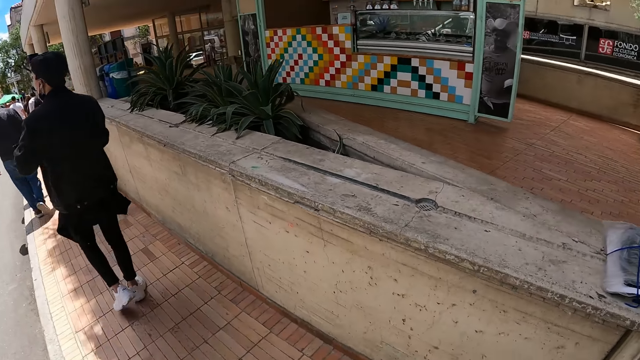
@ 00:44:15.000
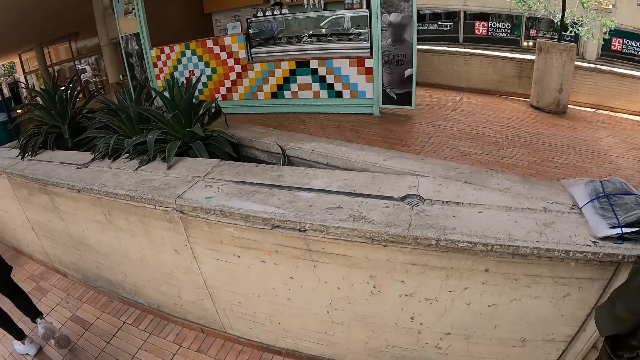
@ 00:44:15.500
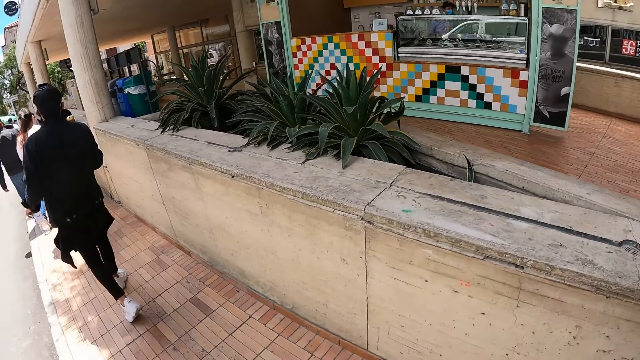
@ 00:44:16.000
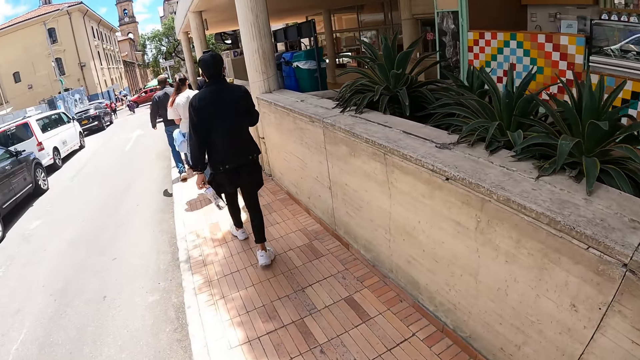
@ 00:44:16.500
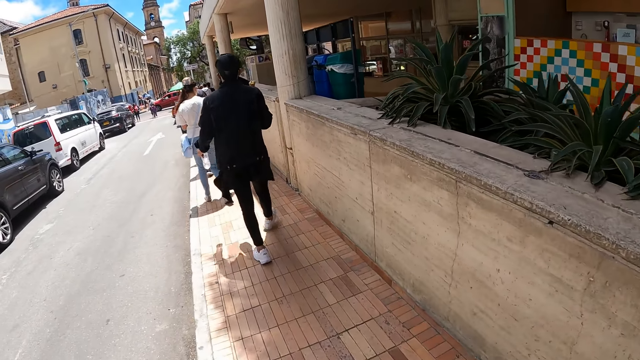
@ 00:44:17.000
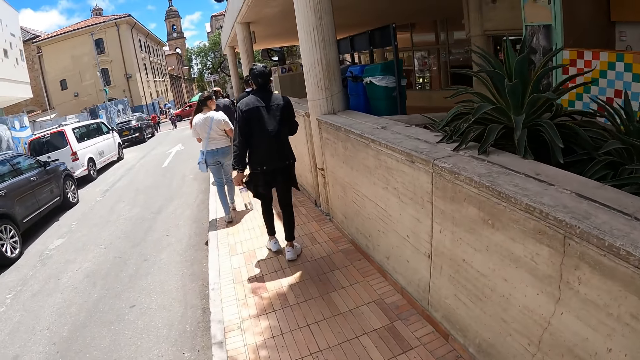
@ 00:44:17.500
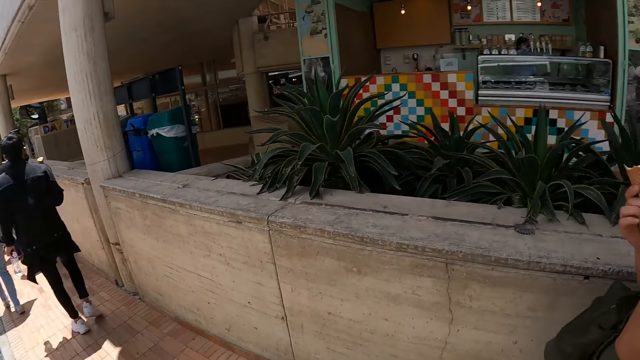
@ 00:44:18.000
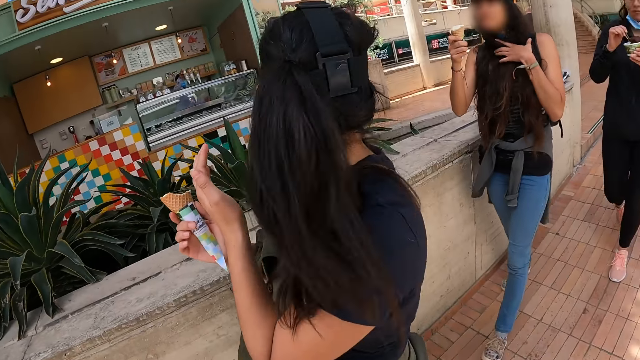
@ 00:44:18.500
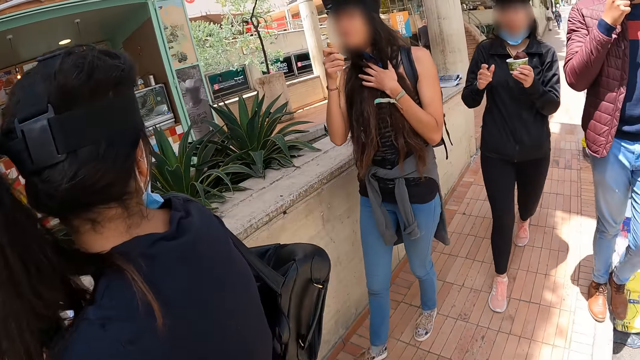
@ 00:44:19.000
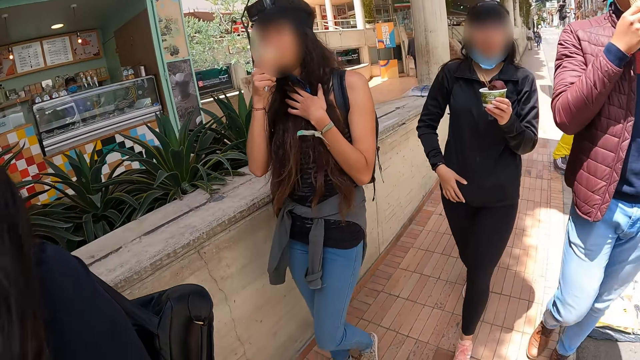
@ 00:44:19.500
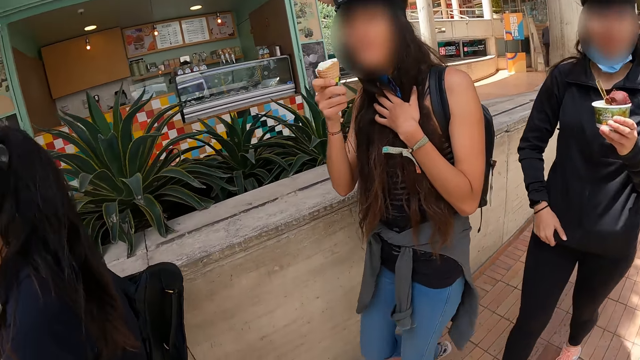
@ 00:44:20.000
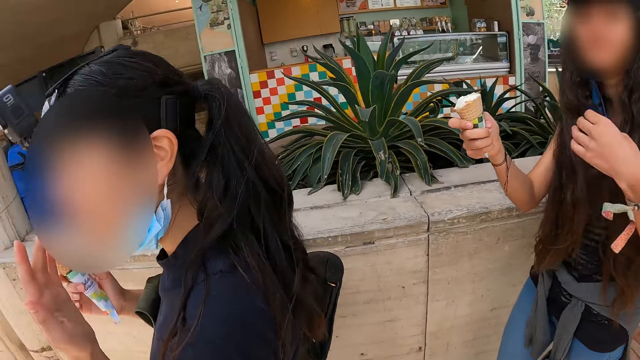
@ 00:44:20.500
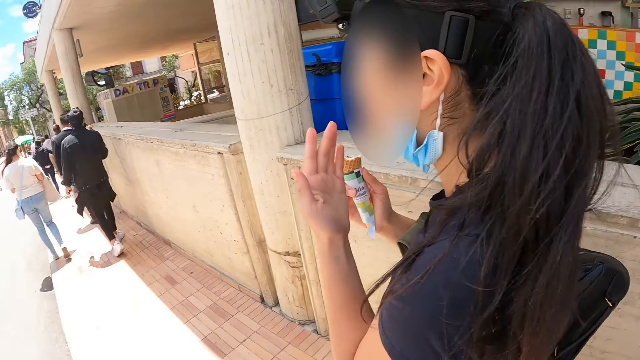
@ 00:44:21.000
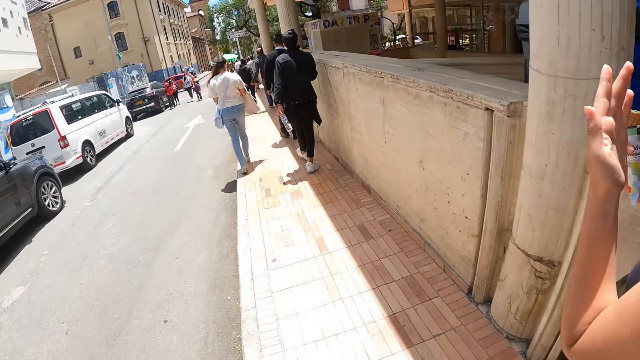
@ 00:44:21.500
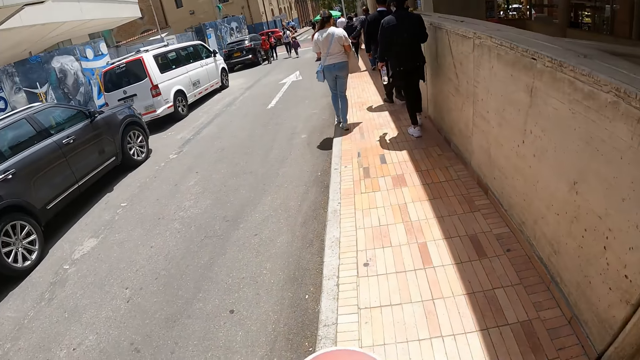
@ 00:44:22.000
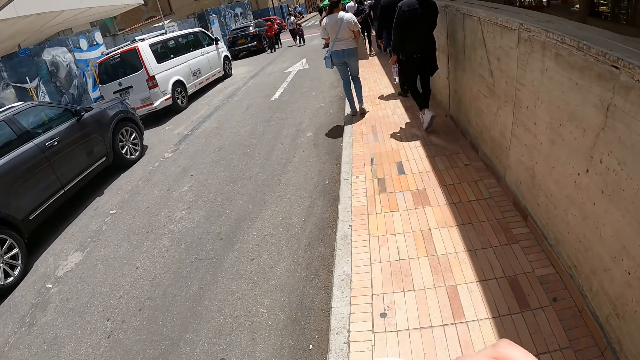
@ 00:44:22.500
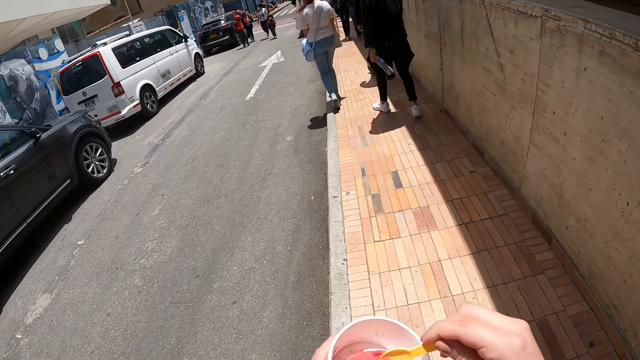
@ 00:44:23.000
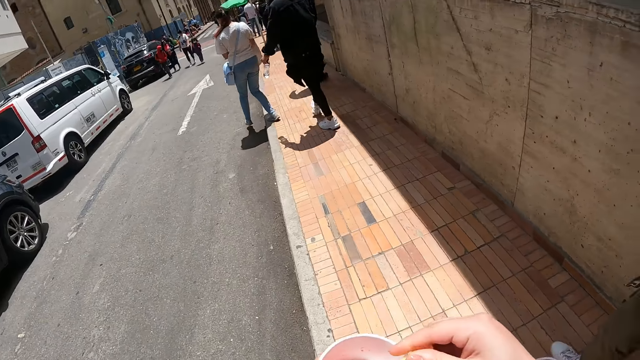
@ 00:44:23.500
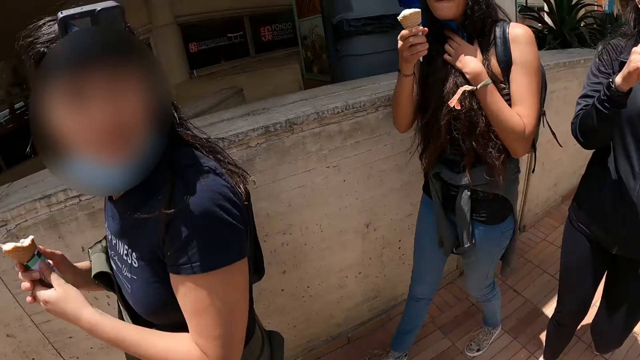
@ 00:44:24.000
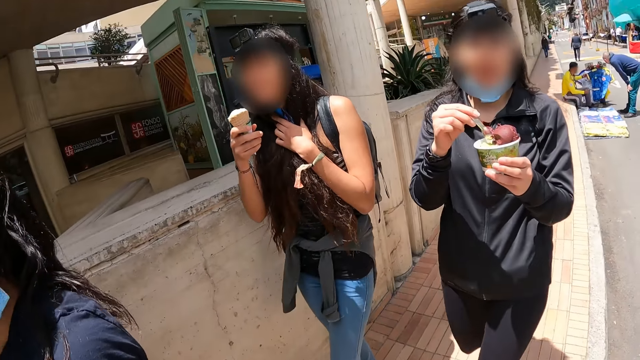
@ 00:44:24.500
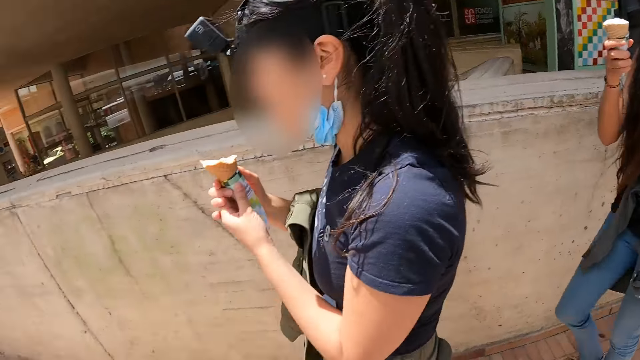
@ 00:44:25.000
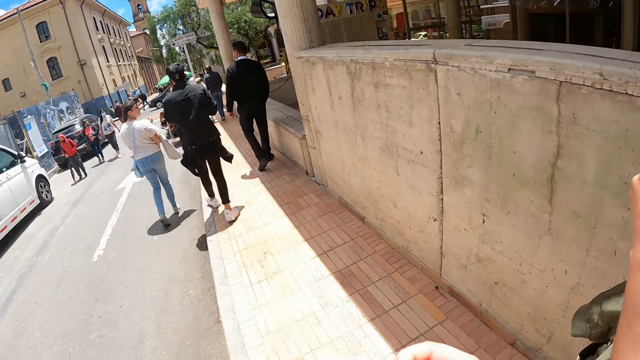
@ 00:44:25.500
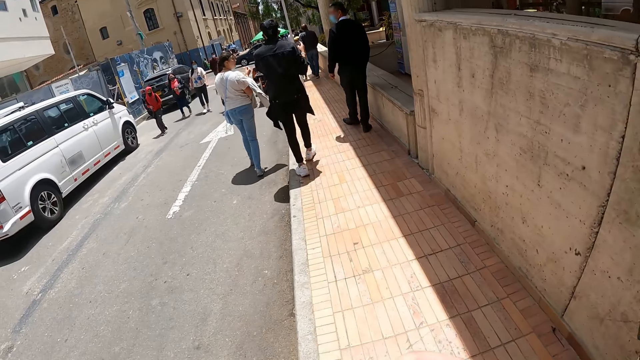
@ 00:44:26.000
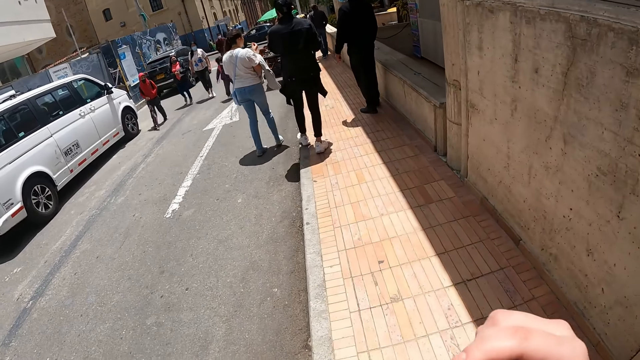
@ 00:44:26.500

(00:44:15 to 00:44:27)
The camera wearer walks on the sidewalk with his colleagues. He turns around. He interacts with a lady. He walks outside. He looks around.

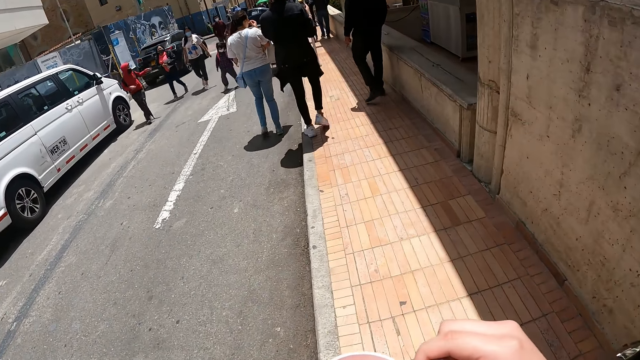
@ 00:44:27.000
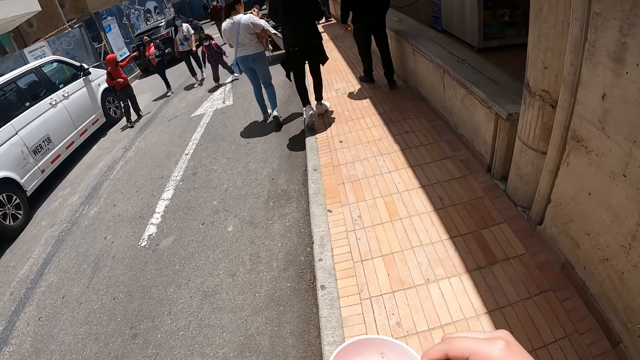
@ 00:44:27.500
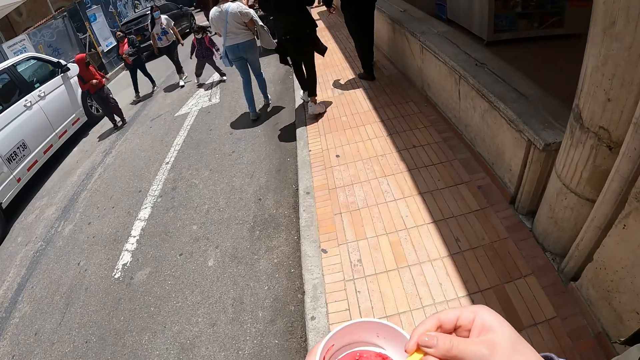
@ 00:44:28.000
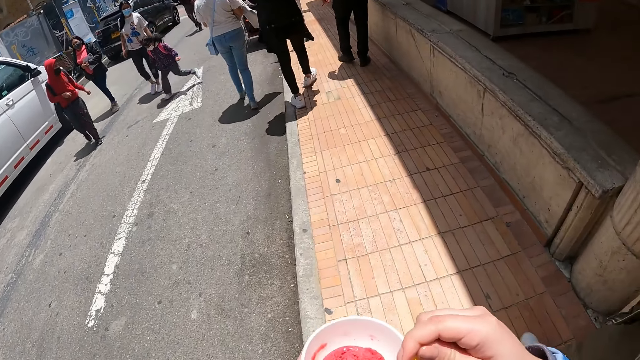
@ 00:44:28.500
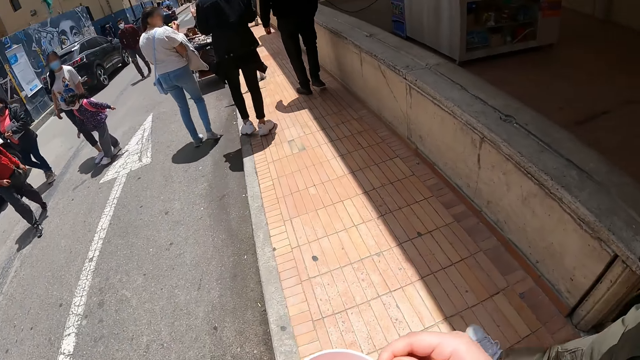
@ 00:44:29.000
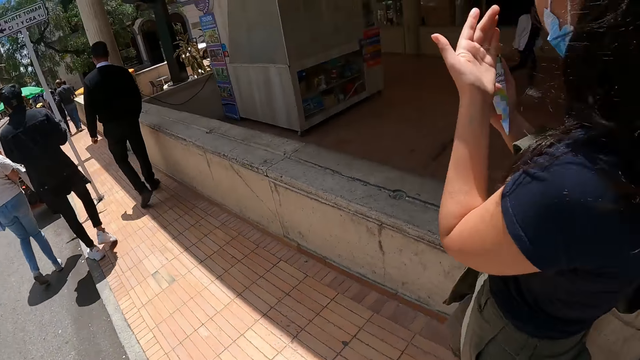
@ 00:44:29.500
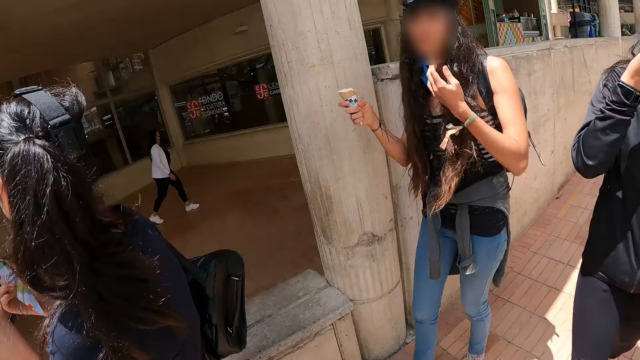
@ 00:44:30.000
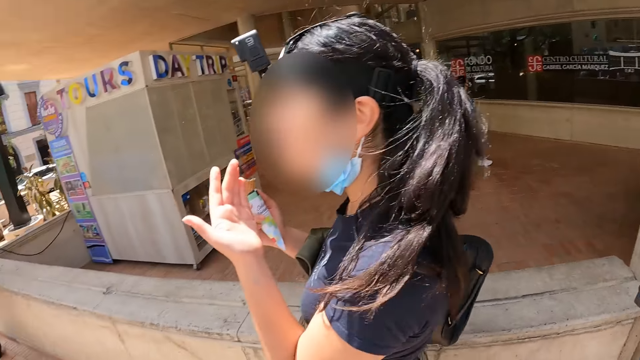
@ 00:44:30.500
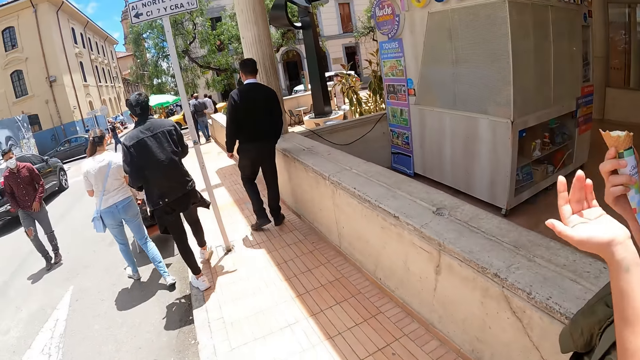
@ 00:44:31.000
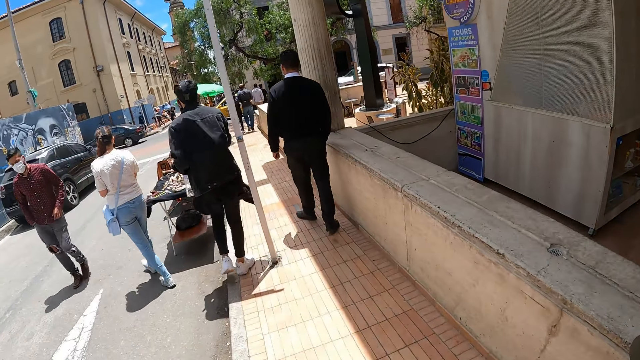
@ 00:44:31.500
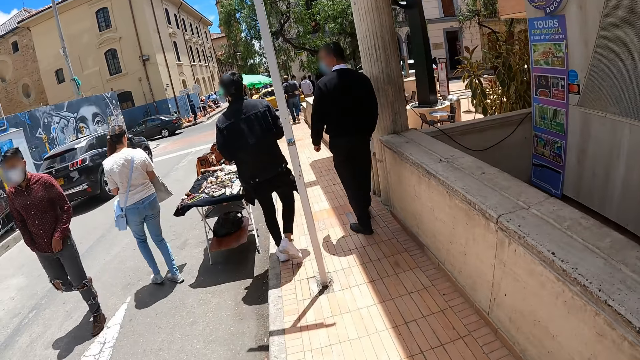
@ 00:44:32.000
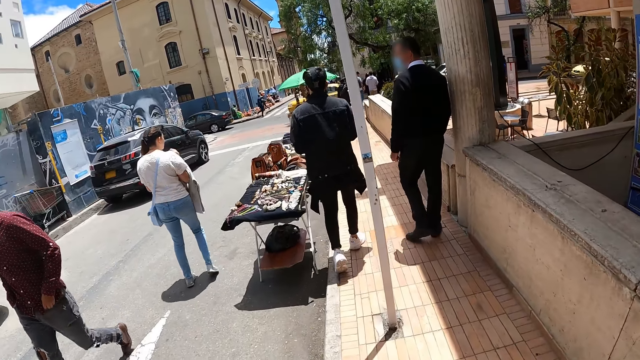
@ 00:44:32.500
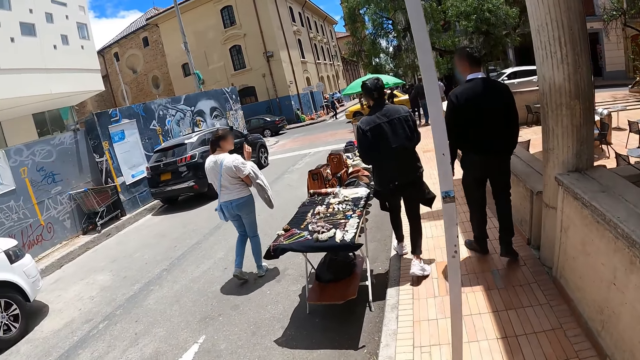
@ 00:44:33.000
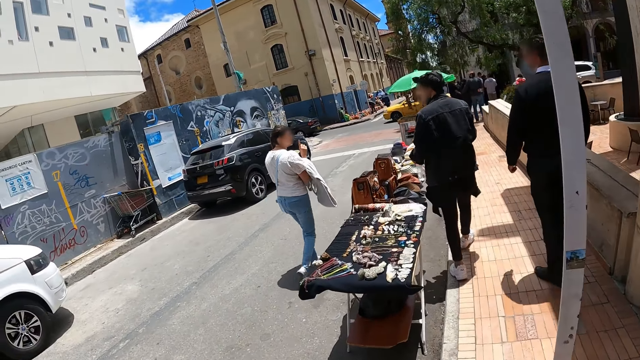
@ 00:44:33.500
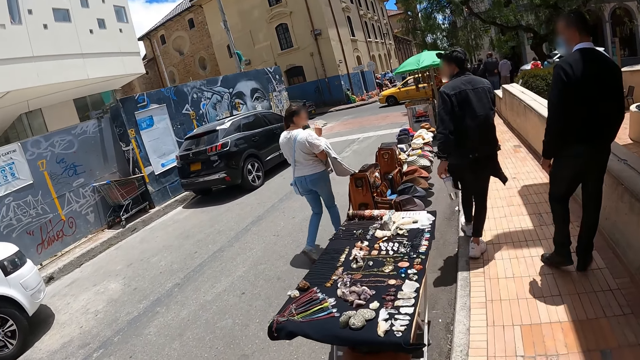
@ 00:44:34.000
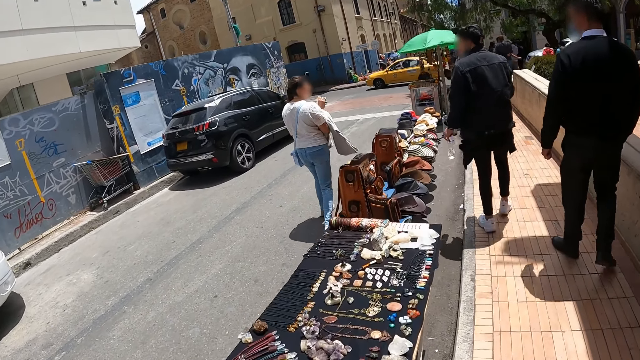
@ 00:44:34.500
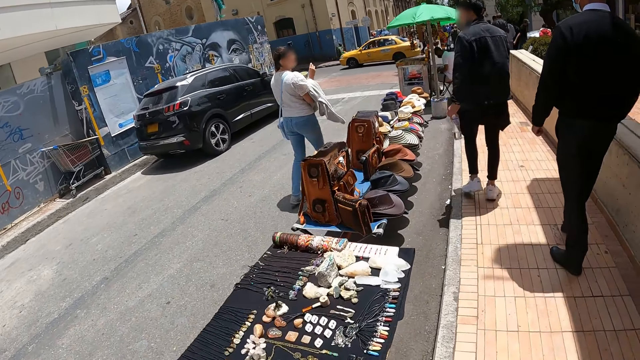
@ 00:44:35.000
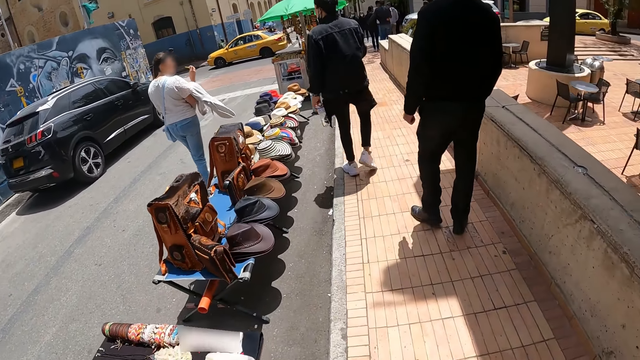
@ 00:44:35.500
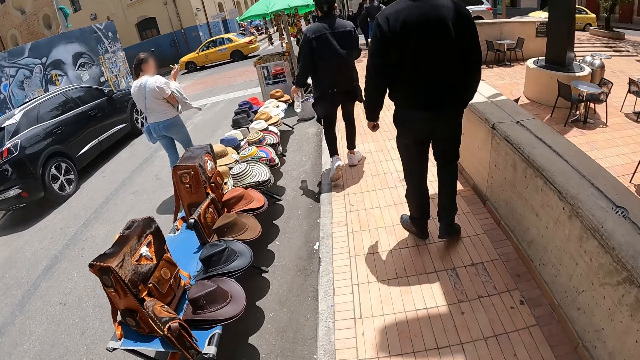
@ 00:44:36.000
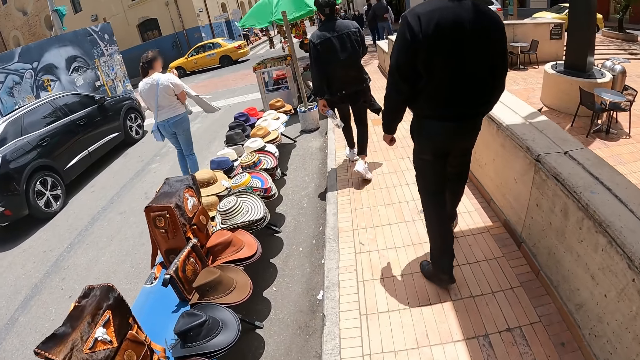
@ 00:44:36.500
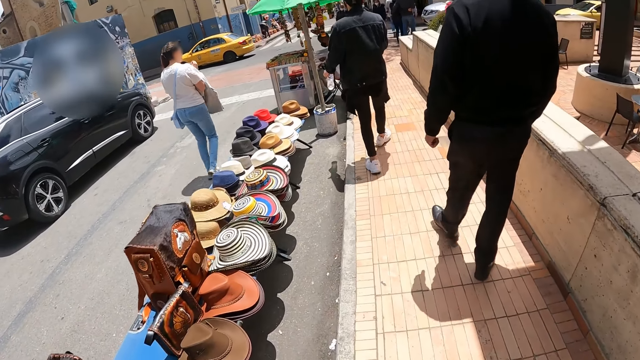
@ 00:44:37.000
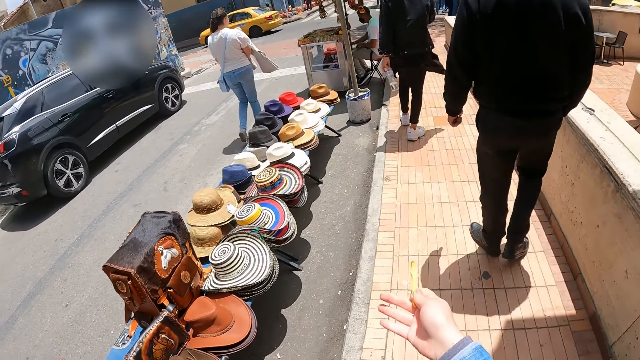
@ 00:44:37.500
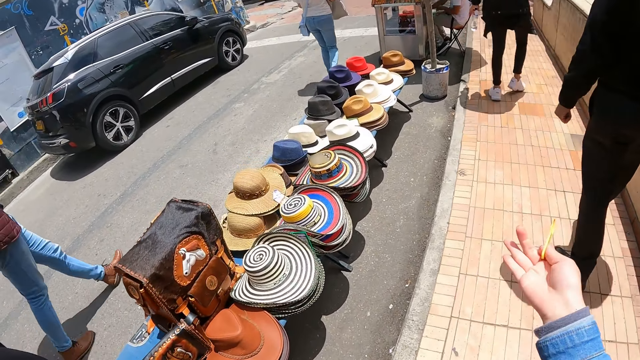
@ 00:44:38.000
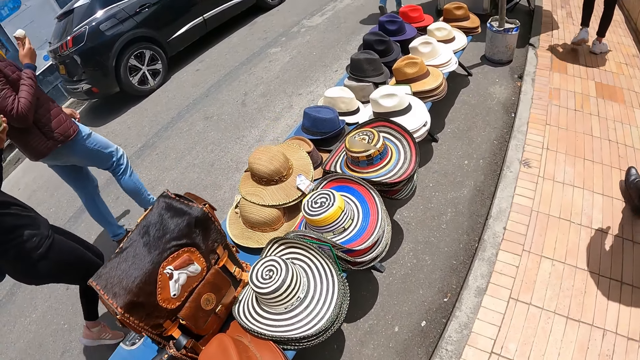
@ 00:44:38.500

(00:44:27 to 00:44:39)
The camera wearer walks on the sidewalk with his colleagues. He eats ice cream. He interacts with a lady. He walks outside.
